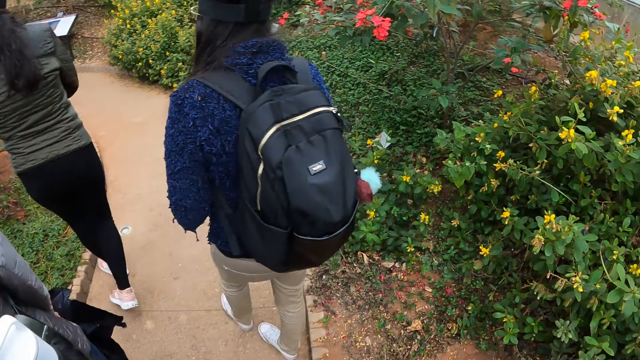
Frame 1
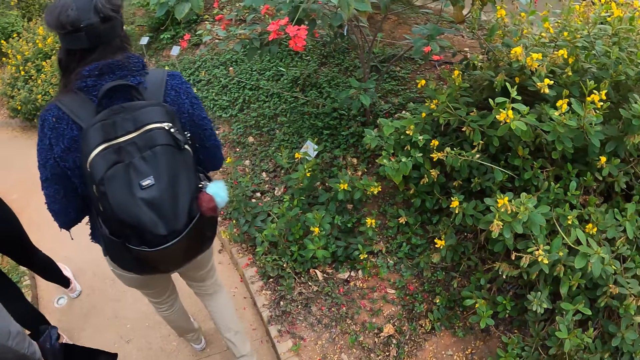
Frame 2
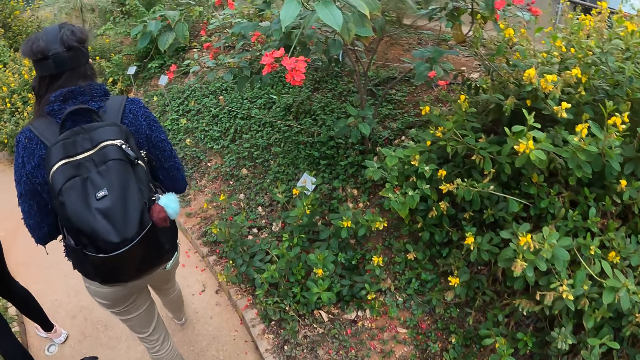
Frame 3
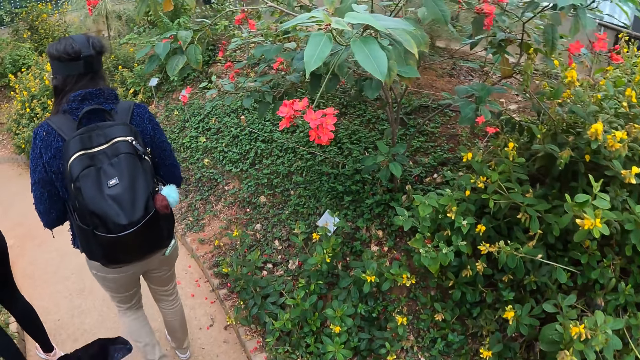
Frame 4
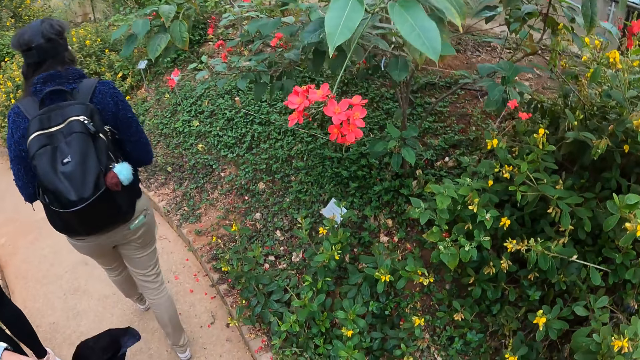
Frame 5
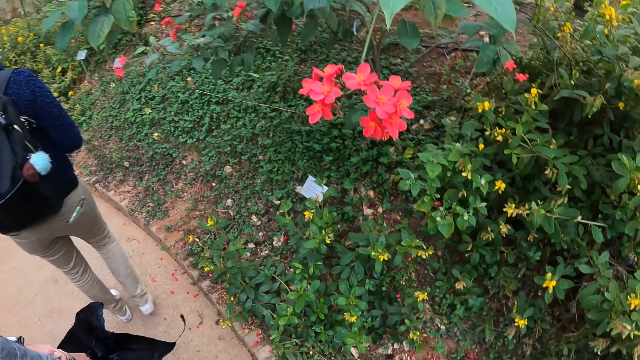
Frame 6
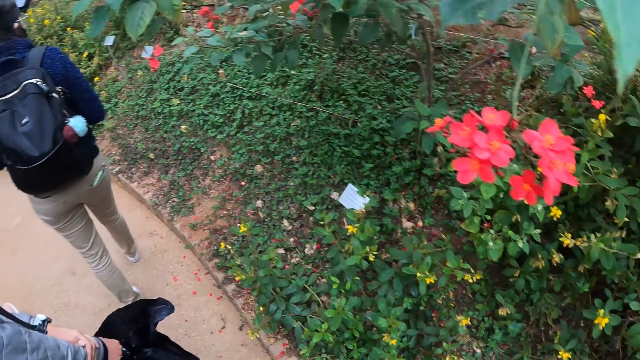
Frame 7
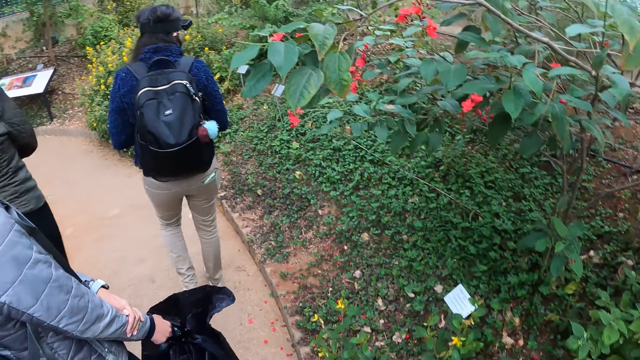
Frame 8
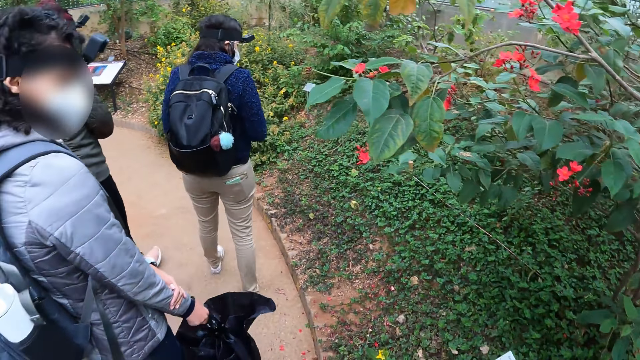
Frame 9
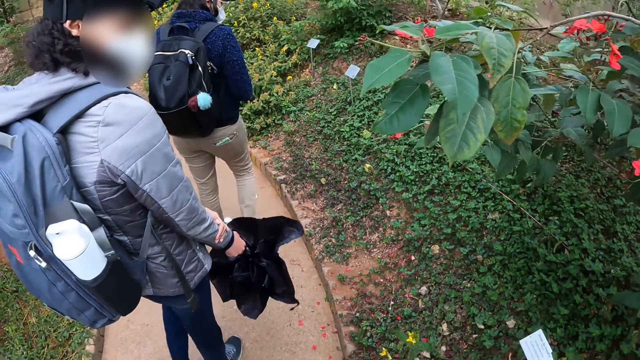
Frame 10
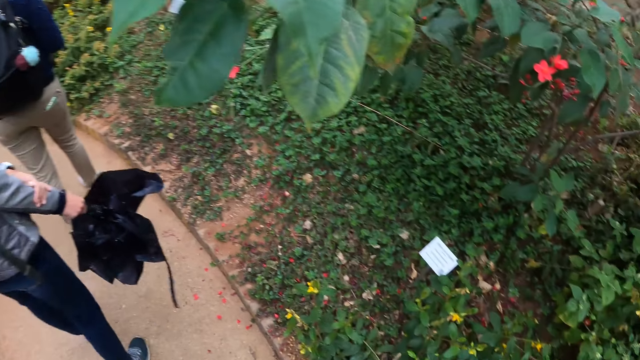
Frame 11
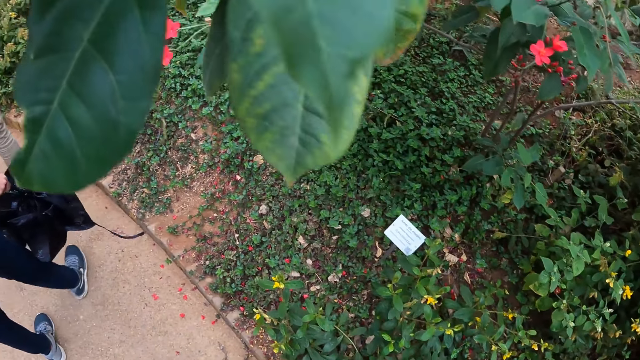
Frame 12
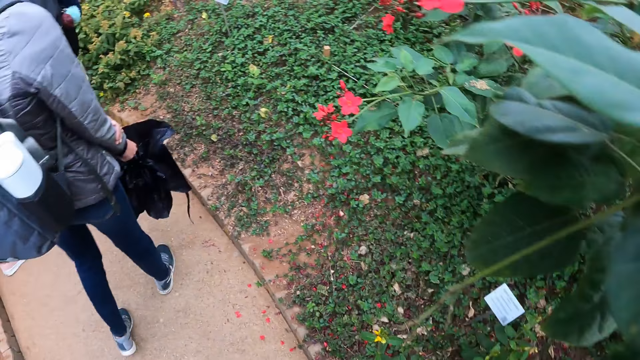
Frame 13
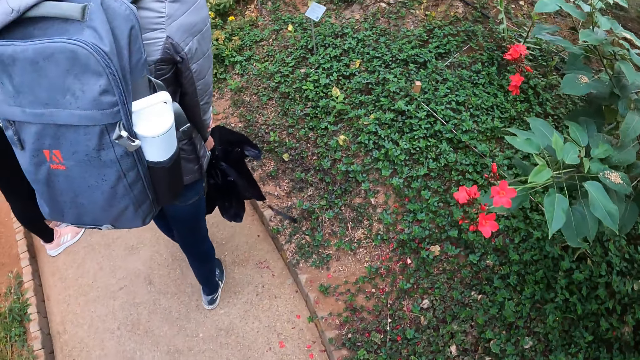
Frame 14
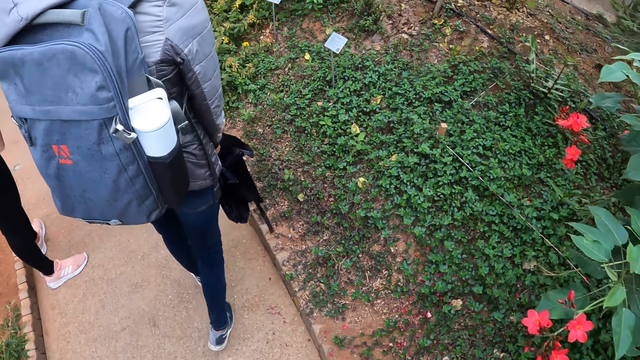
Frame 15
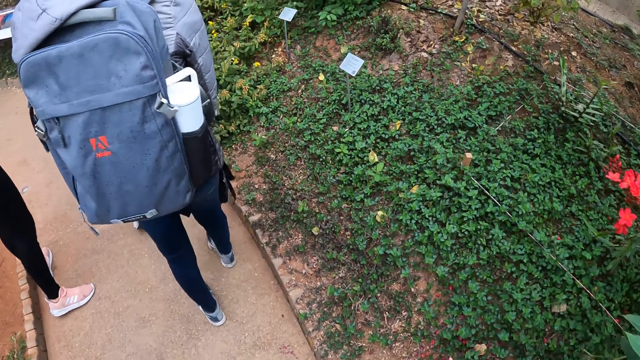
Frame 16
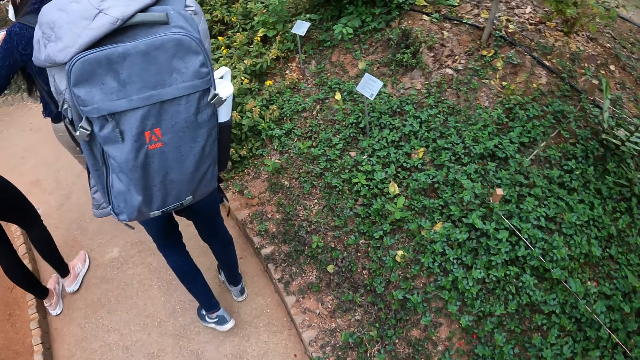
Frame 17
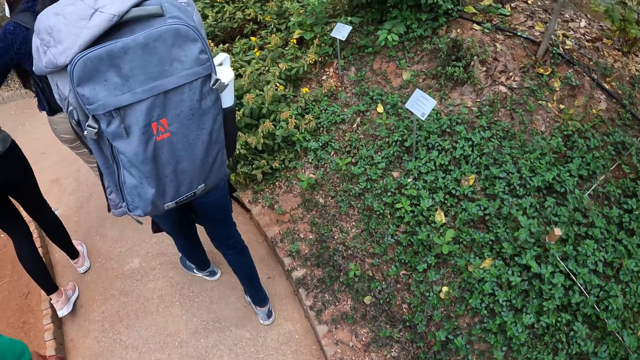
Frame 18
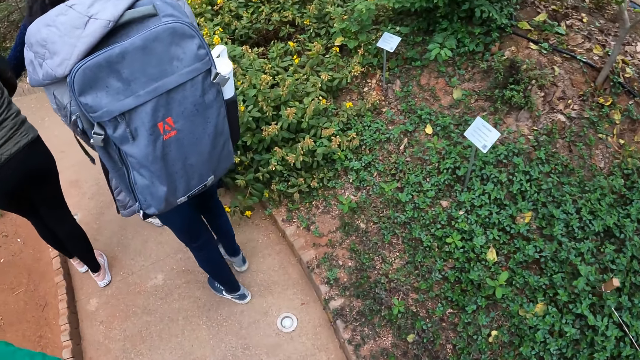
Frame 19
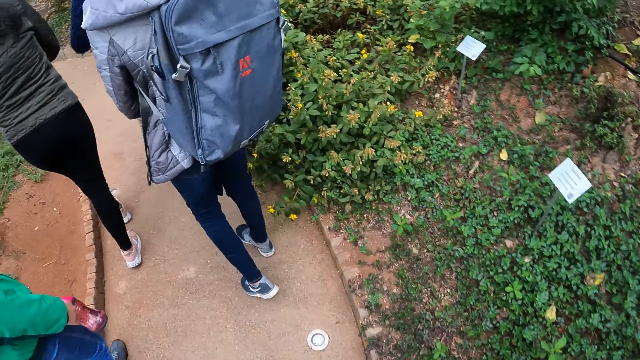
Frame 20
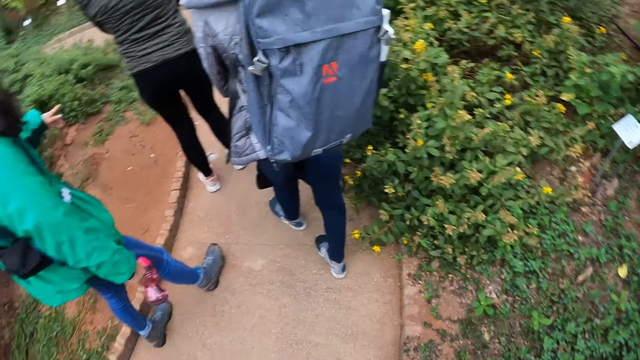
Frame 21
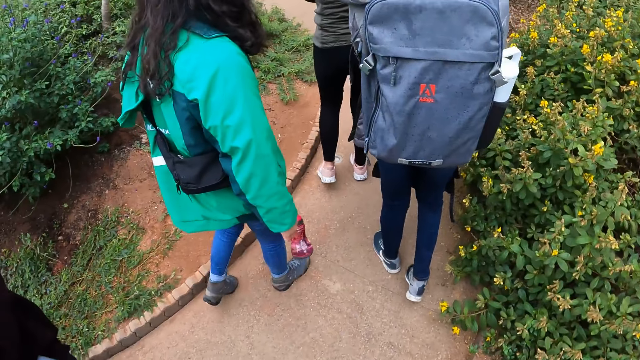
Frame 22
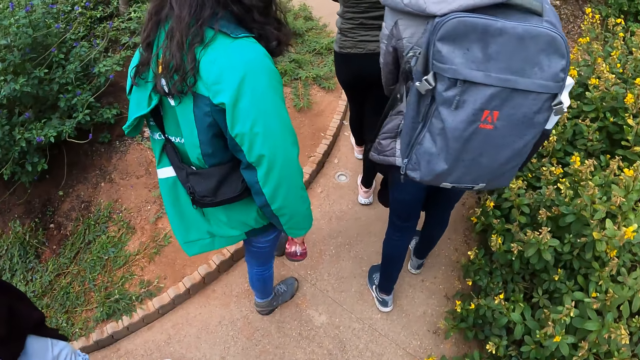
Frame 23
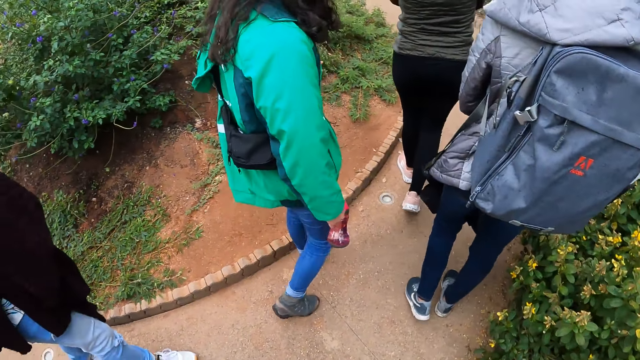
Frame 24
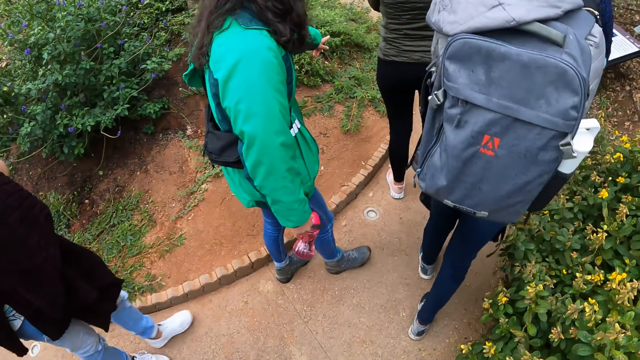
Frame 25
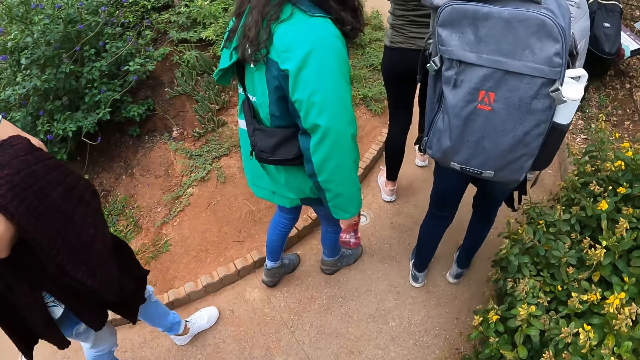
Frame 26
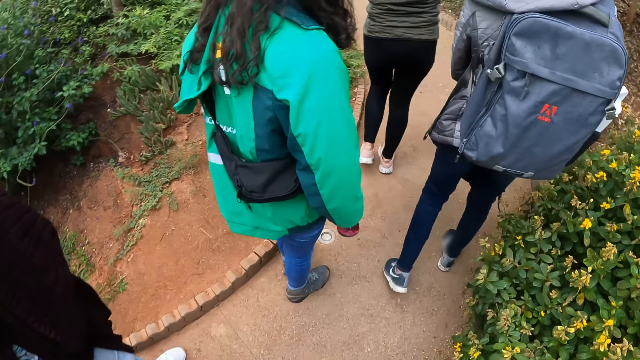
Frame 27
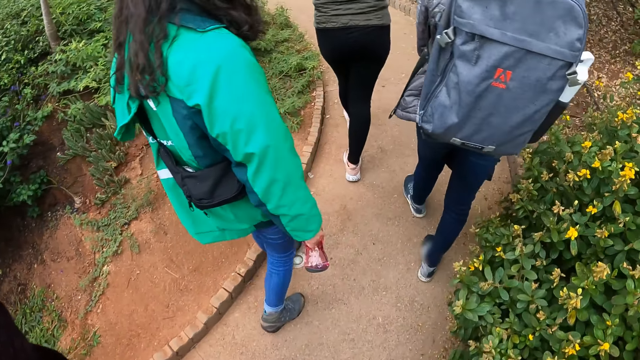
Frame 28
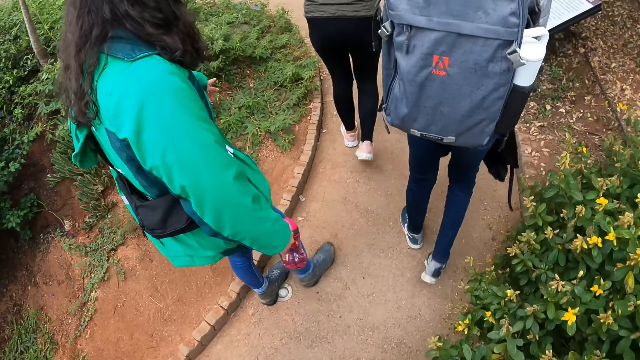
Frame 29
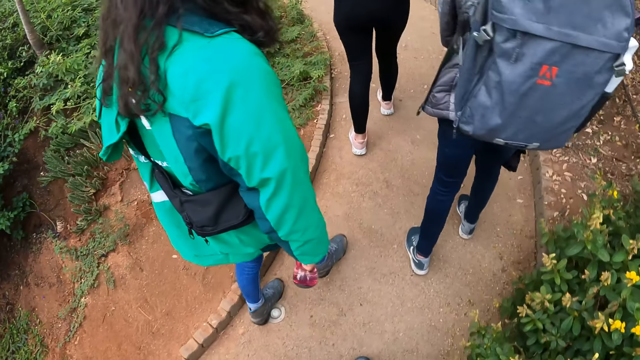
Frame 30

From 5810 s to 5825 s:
The camera wearer walks on a pathway. A lady points at plants. A man walks around. The lady points at plants.

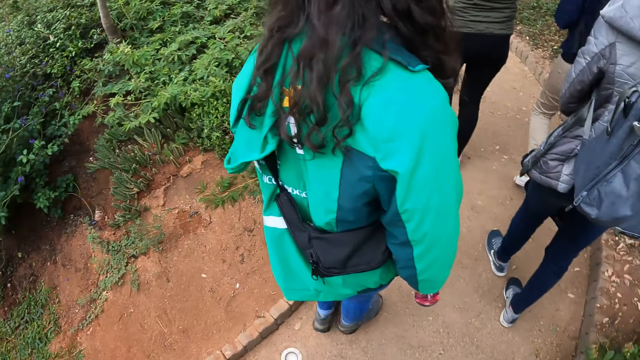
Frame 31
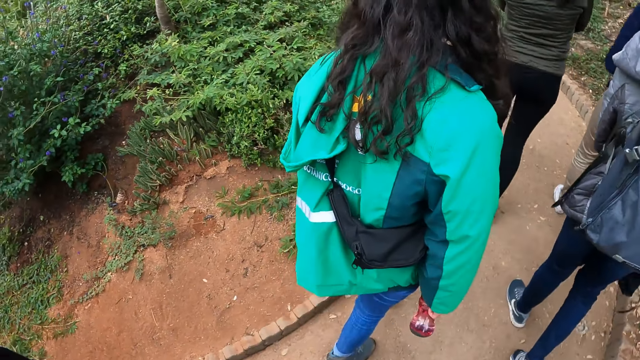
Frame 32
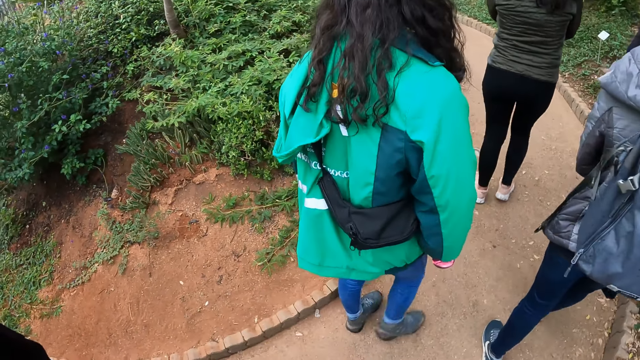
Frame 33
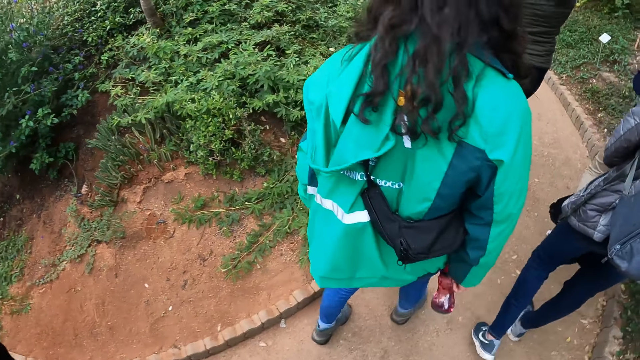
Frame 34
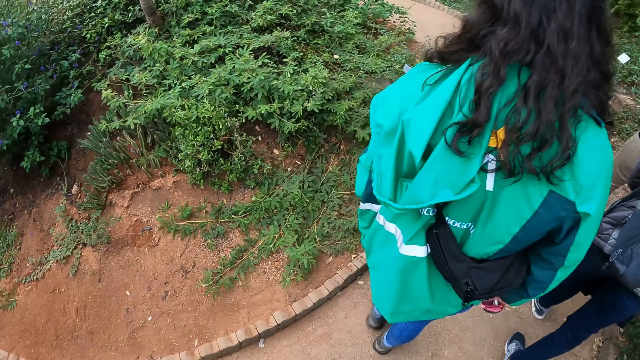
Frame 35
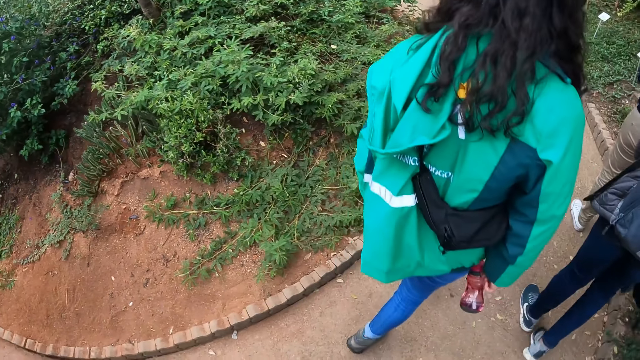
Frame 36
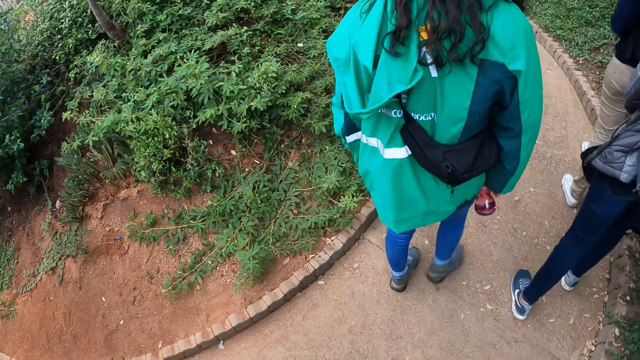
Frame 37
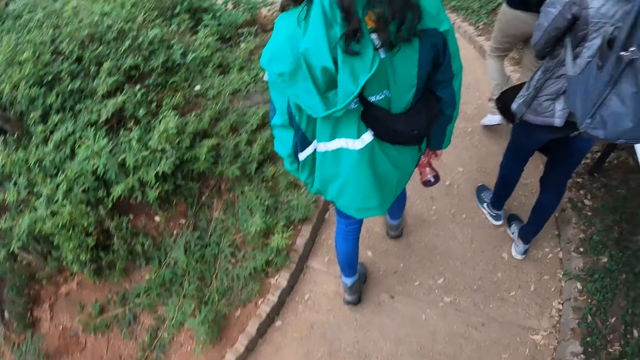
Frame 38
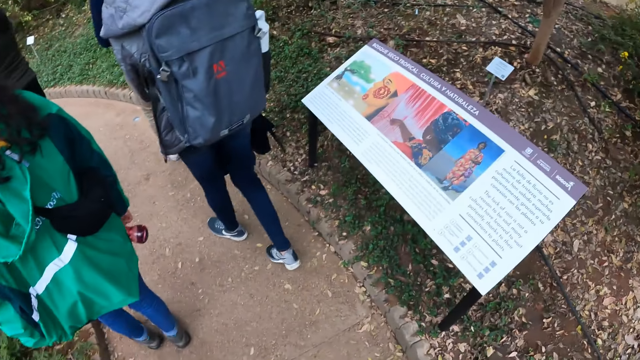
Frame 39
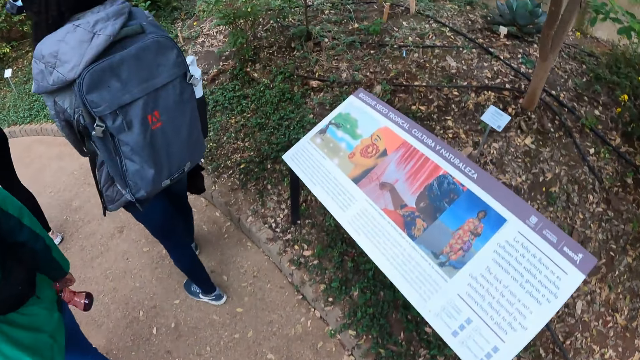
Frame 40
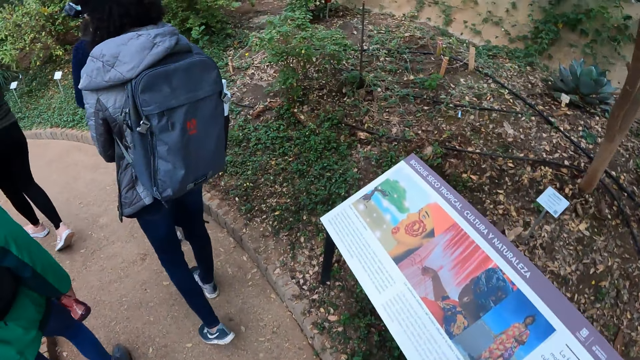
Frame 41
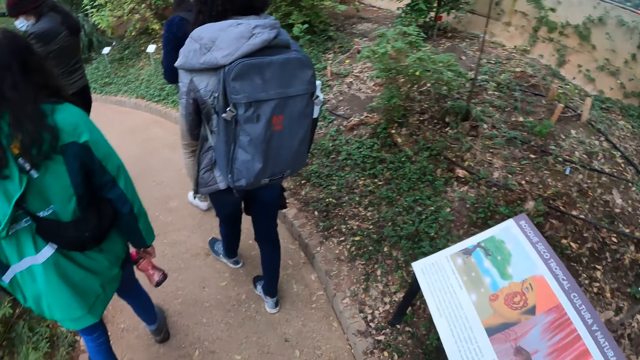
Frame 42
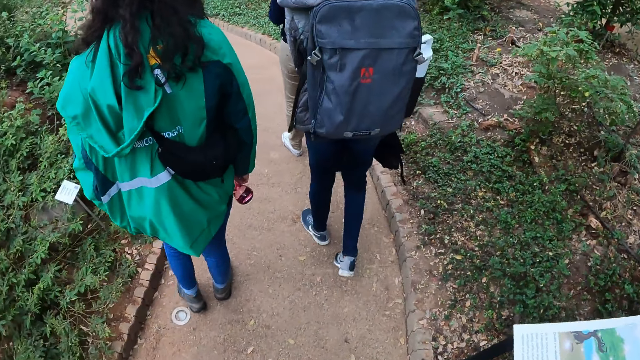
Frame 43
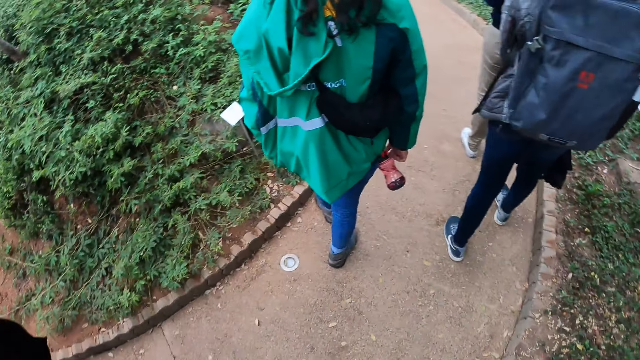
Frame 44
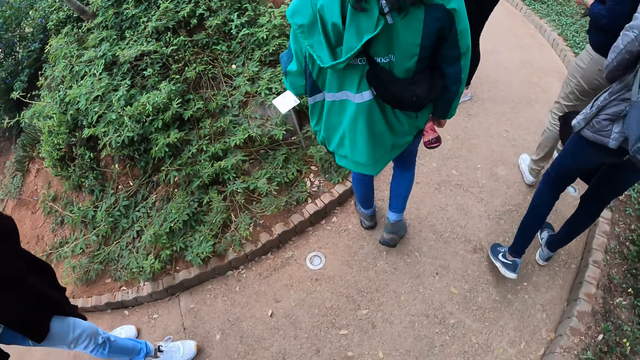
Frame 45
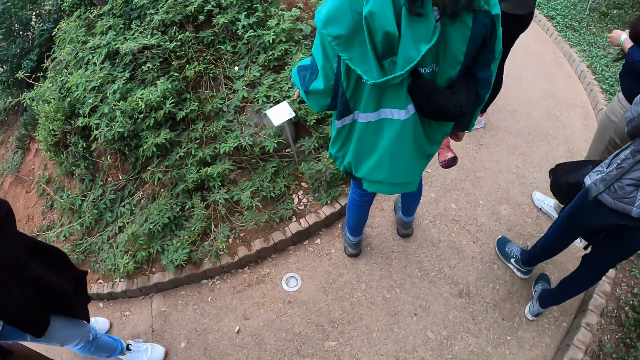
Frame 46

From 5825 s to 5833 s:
The camera wearer looks around.
